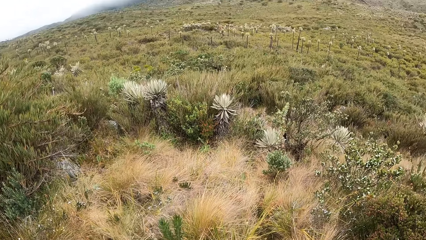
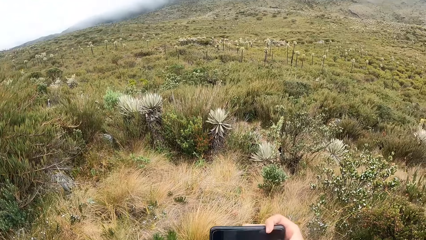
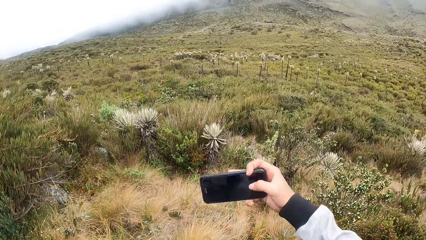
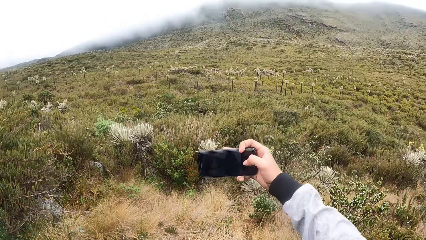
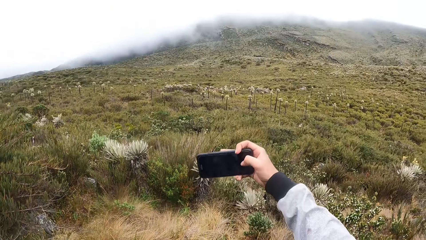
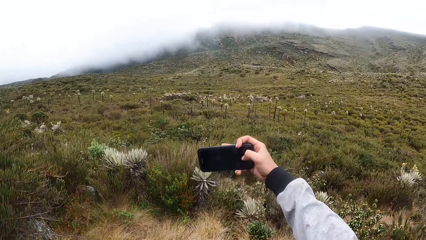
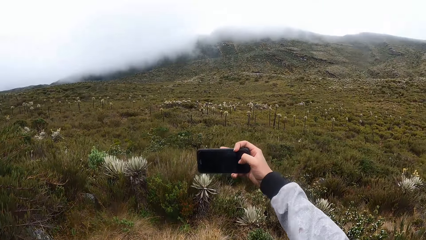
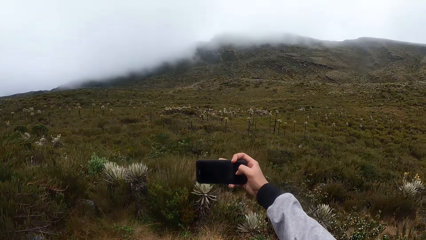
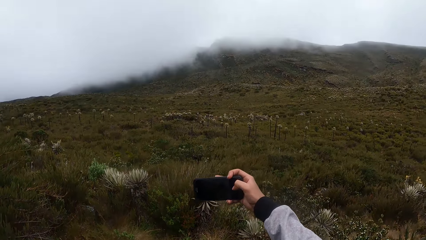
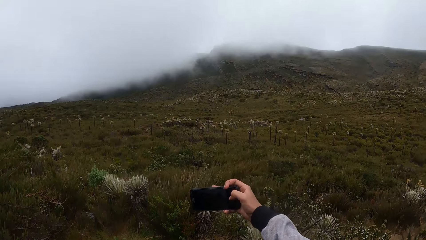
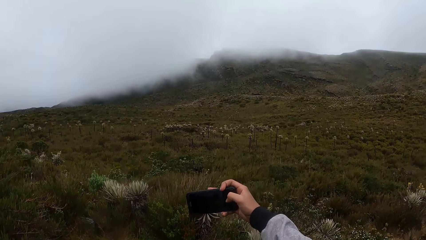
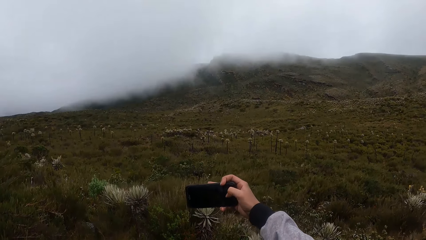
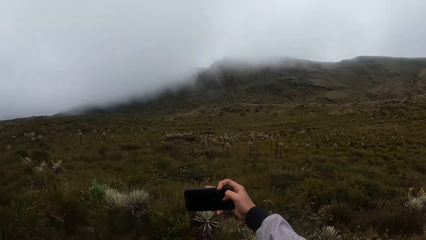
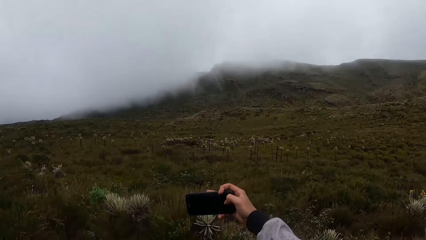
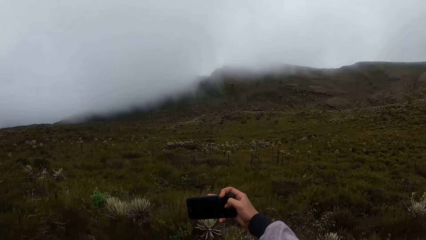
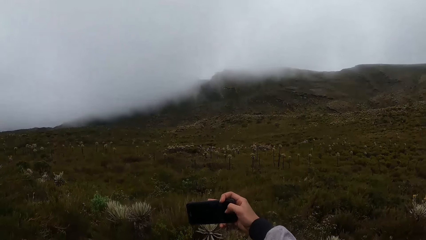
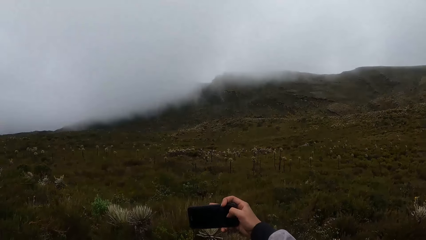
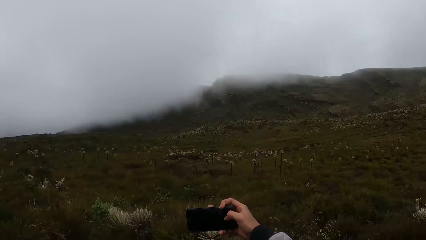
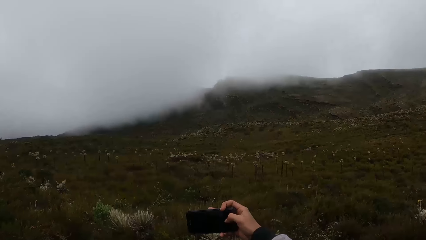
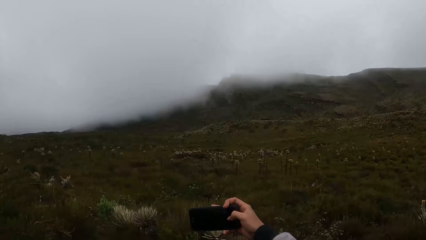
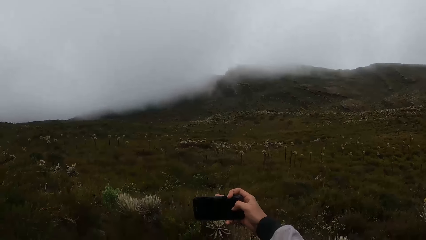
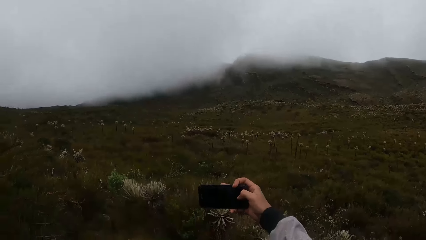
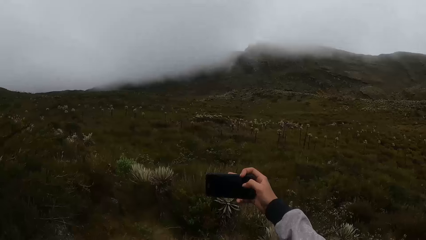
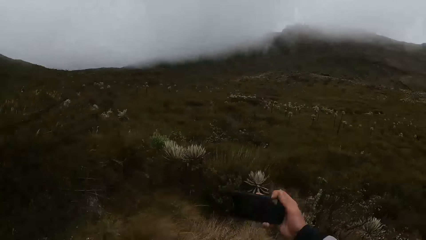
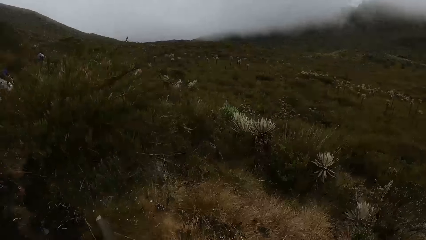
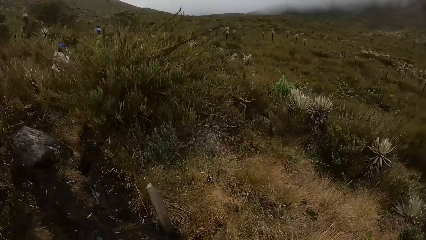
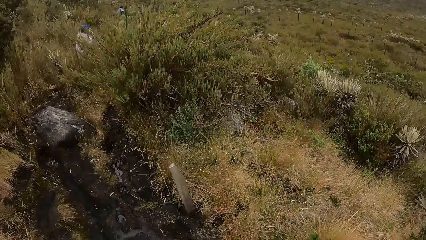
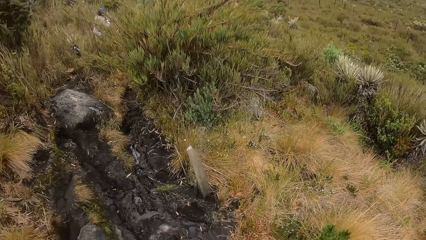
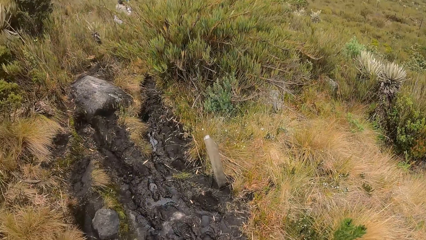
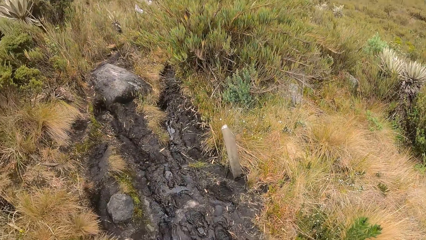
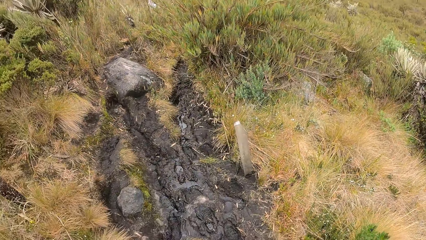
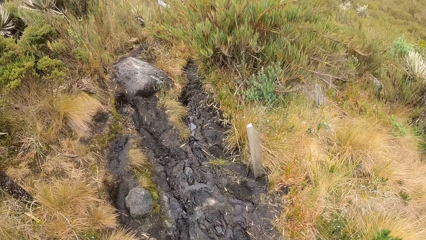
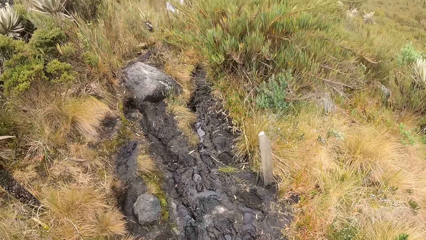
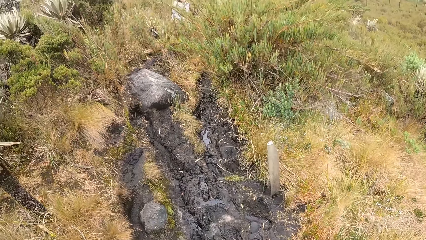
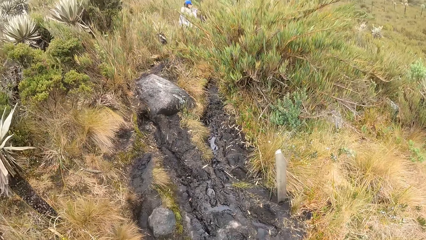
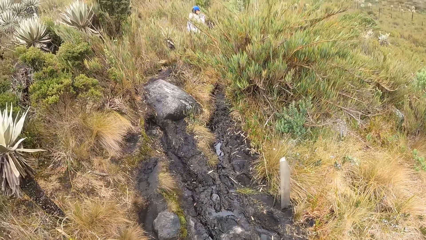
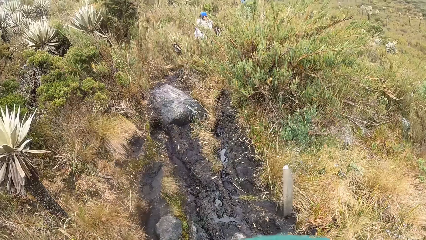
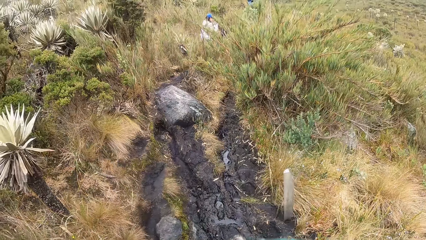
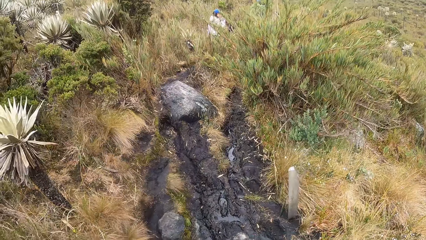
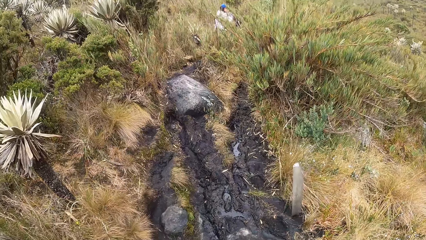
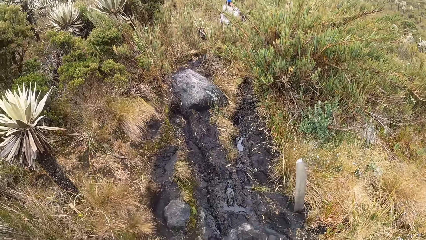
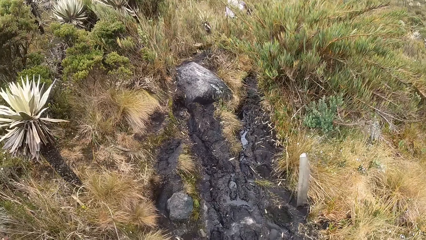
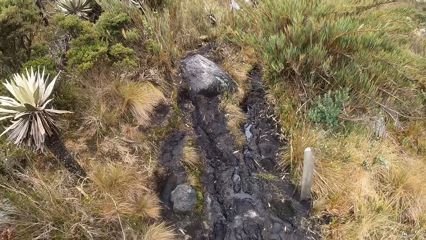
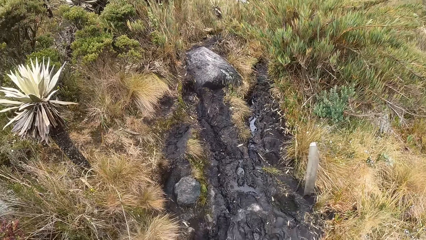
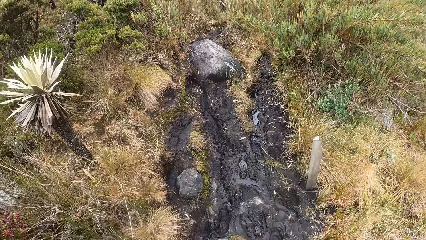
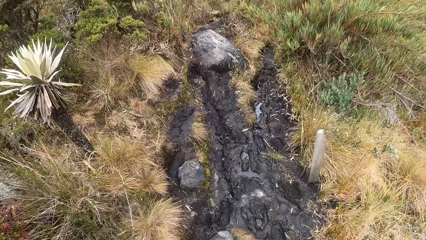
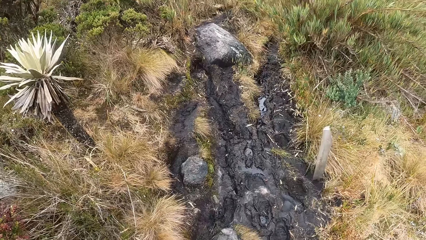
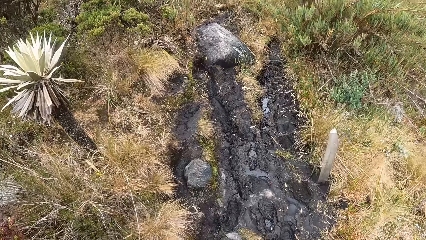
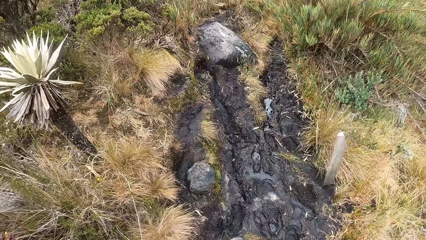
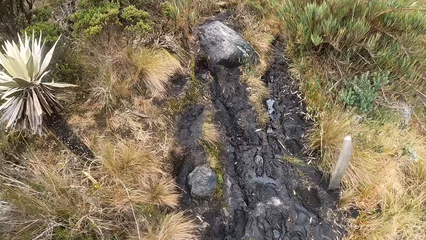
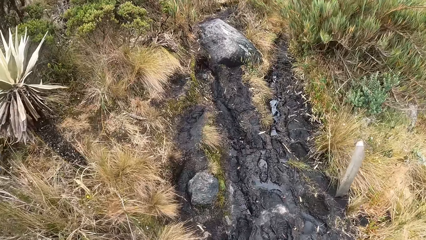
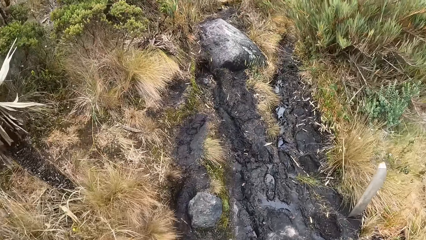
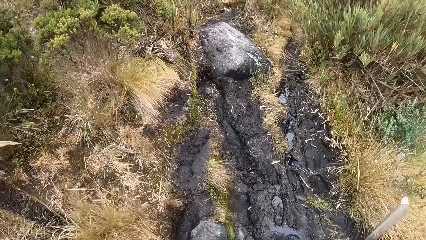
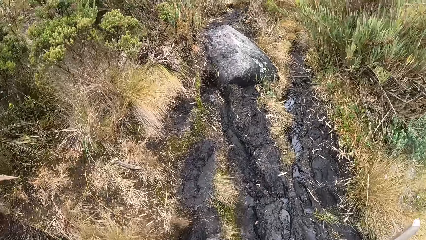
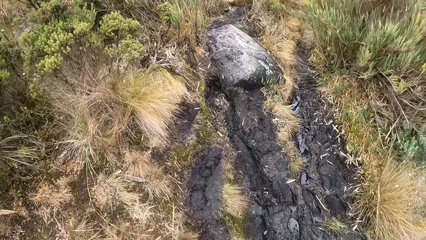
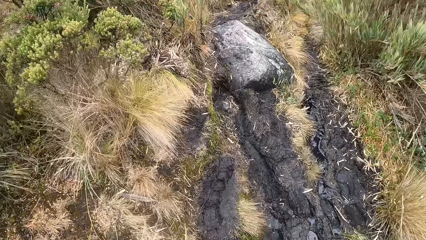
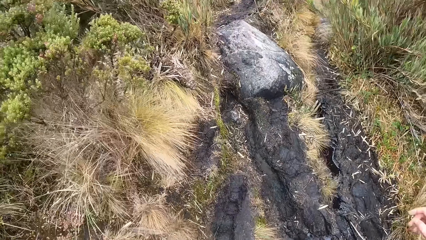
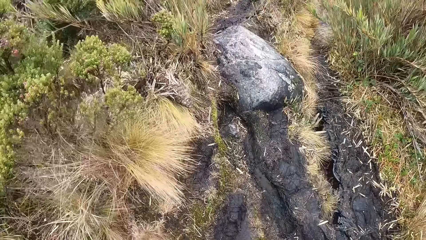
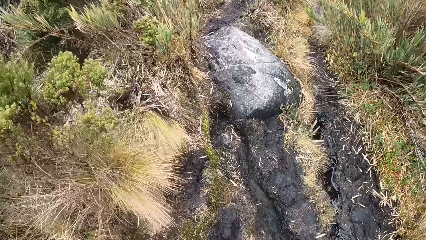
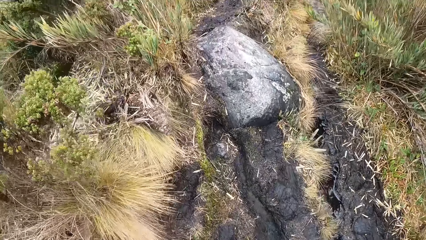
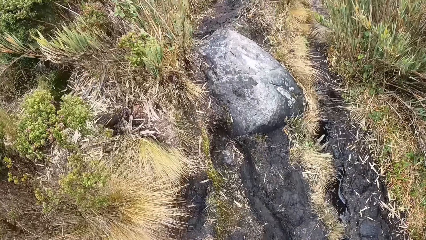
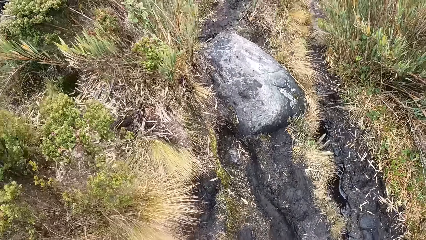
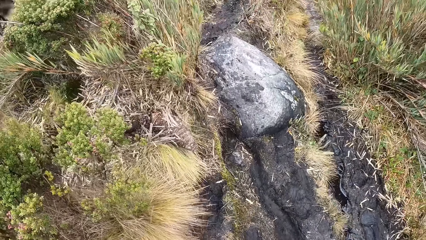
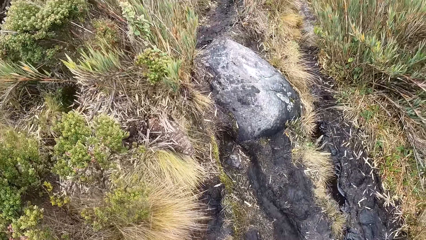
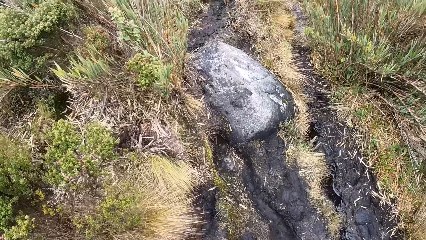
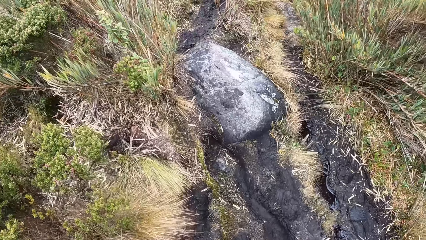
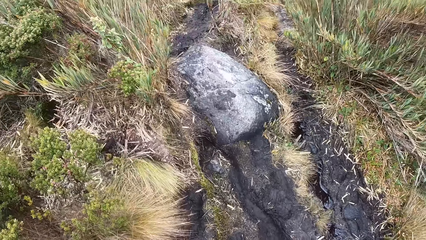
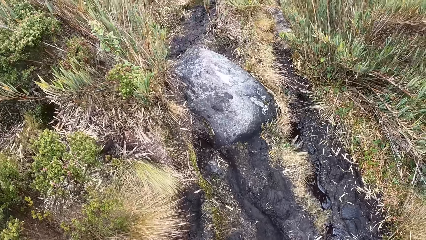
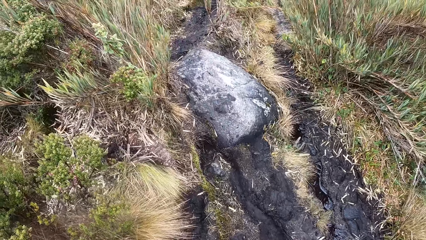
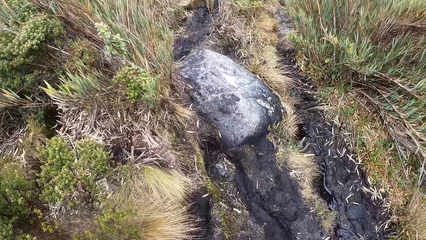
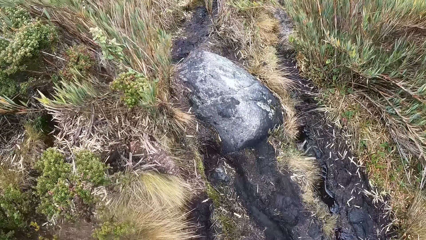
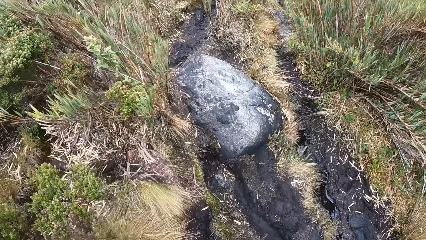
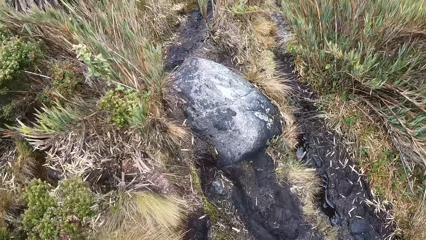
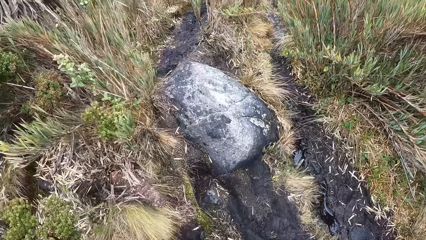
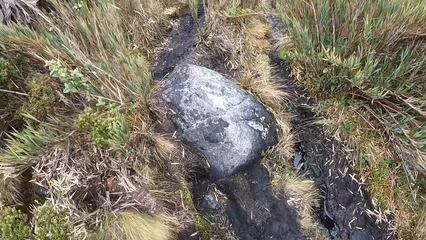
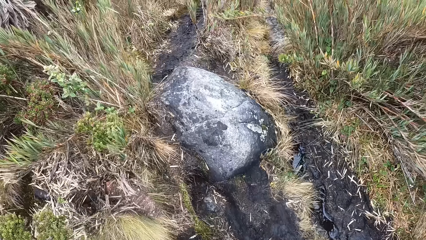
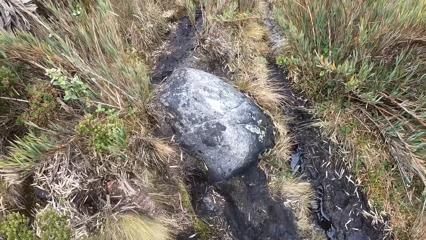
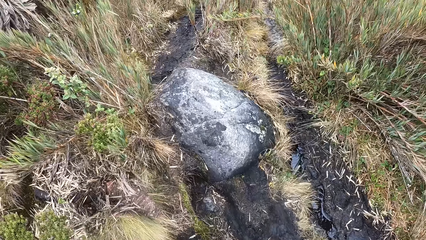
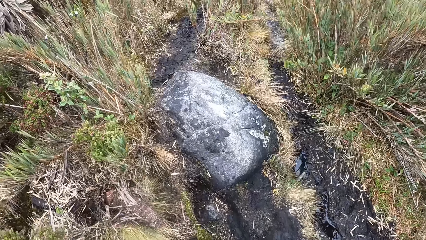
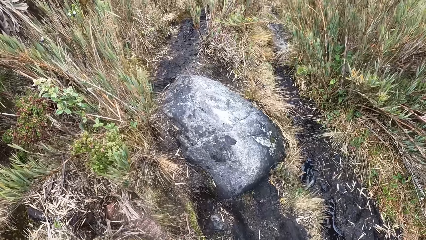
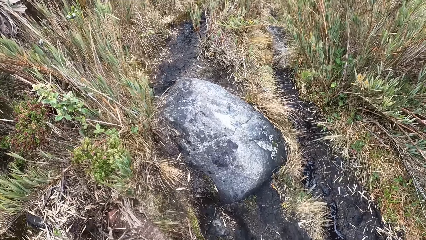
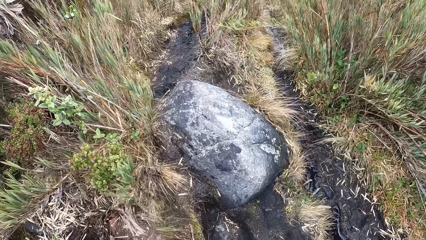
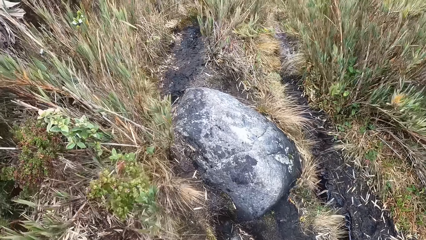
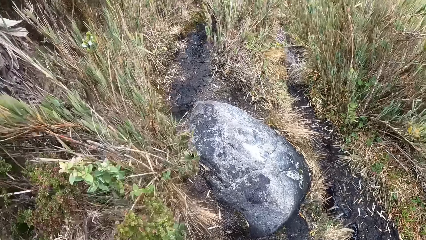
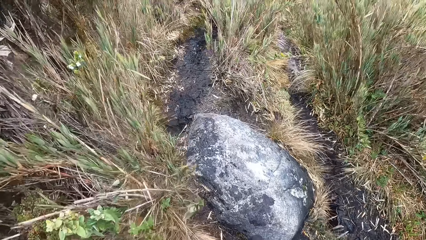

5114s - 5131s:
The camera wearer takes a picture with a phone in his right hand.
